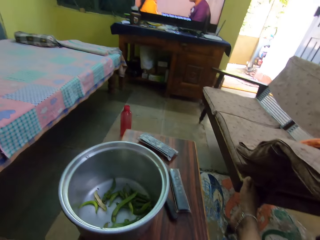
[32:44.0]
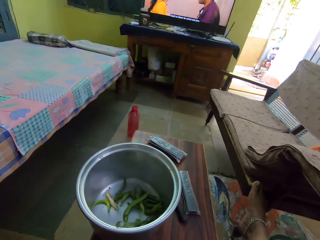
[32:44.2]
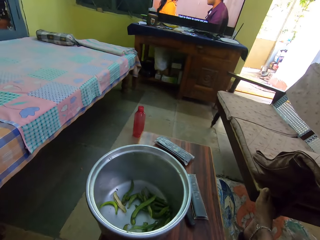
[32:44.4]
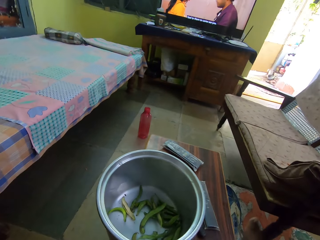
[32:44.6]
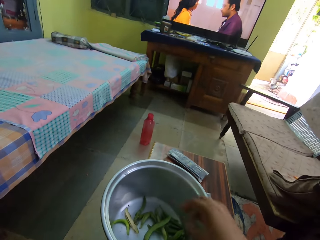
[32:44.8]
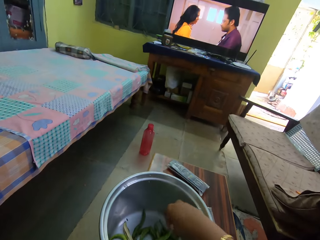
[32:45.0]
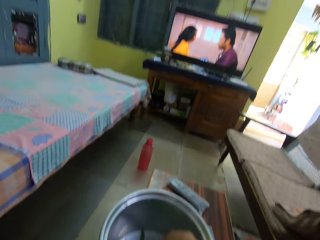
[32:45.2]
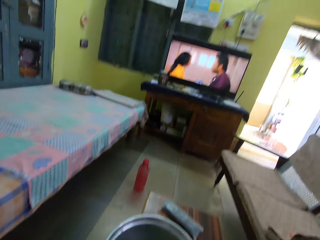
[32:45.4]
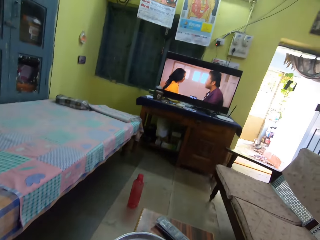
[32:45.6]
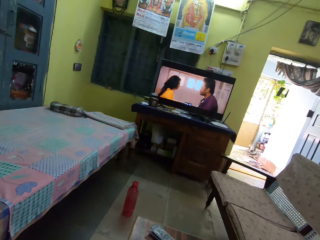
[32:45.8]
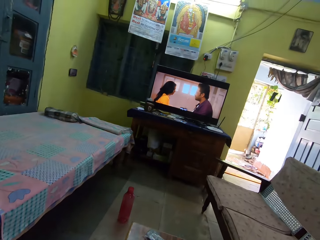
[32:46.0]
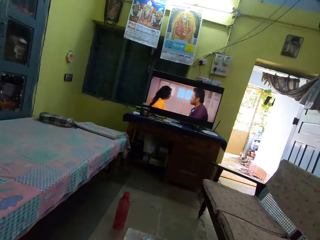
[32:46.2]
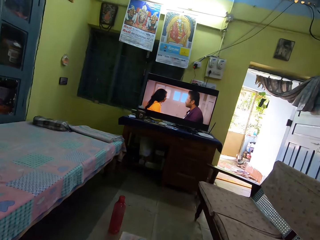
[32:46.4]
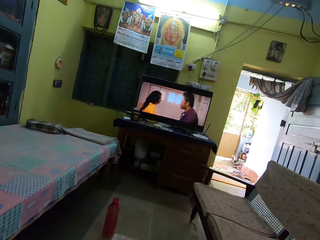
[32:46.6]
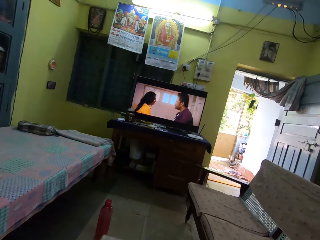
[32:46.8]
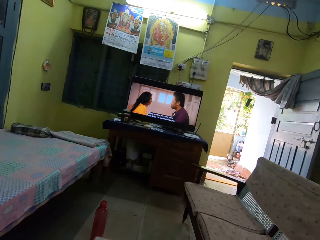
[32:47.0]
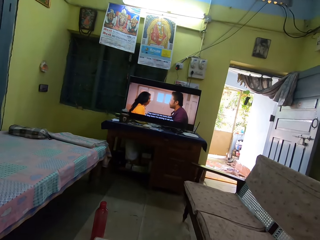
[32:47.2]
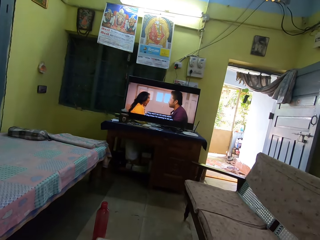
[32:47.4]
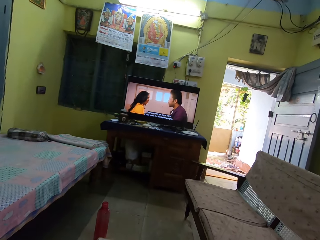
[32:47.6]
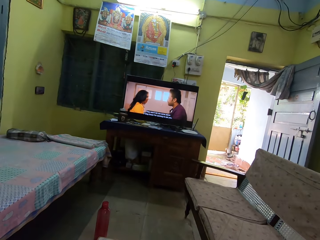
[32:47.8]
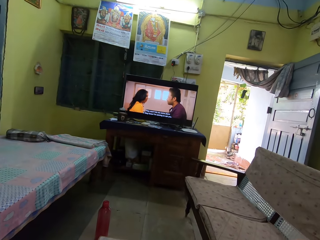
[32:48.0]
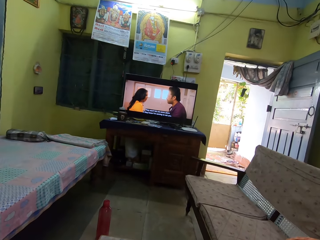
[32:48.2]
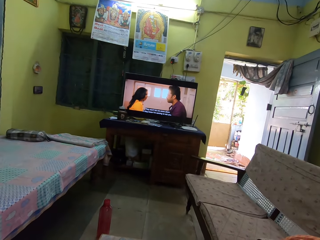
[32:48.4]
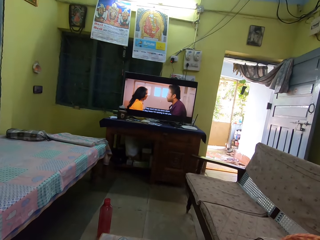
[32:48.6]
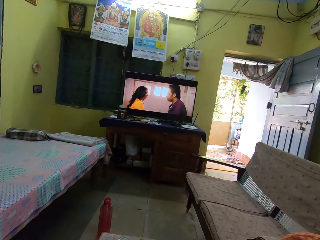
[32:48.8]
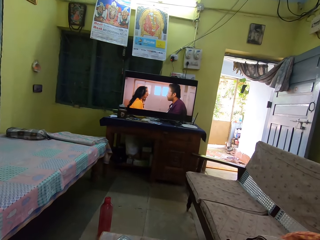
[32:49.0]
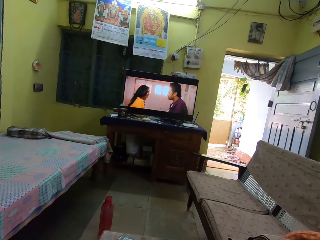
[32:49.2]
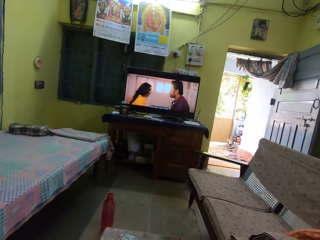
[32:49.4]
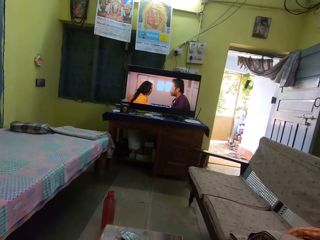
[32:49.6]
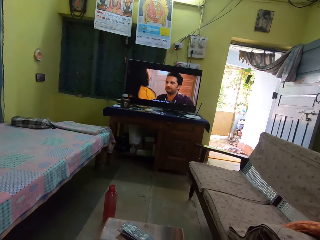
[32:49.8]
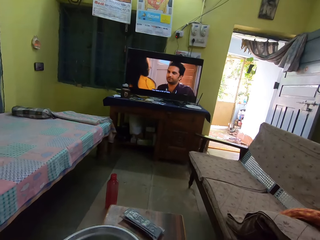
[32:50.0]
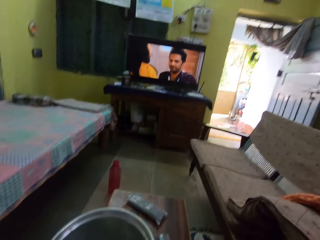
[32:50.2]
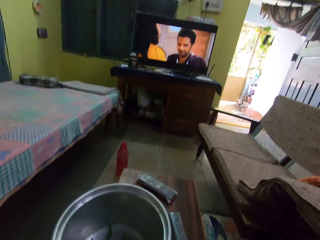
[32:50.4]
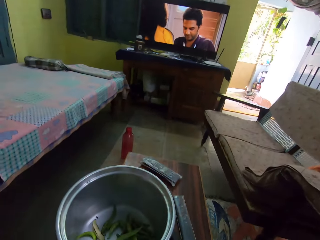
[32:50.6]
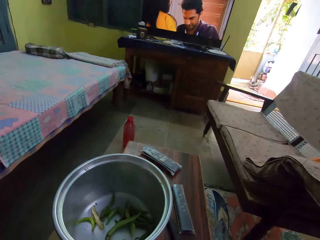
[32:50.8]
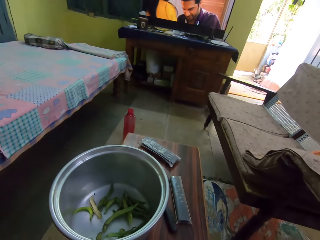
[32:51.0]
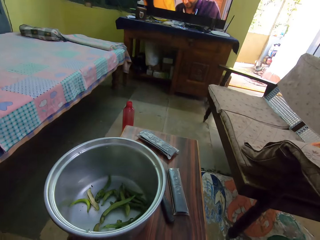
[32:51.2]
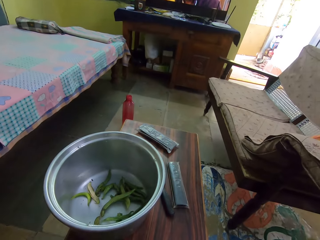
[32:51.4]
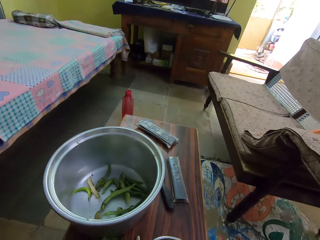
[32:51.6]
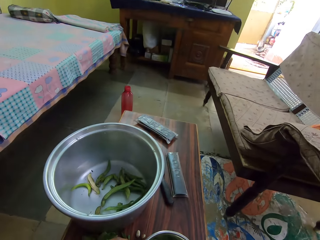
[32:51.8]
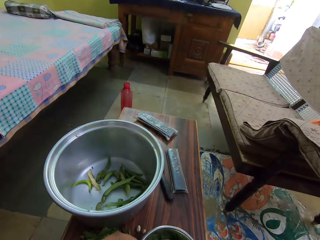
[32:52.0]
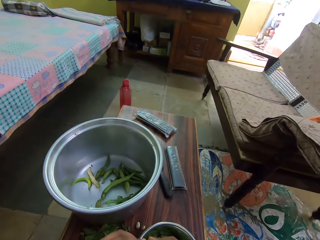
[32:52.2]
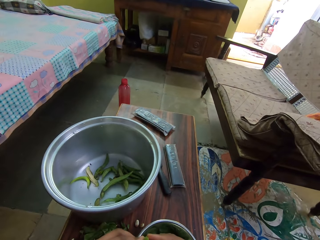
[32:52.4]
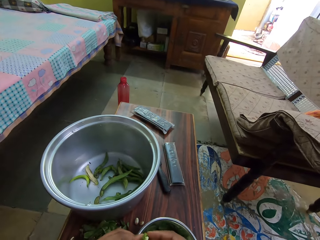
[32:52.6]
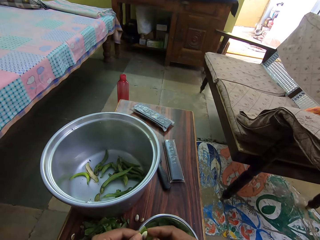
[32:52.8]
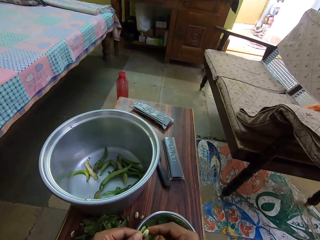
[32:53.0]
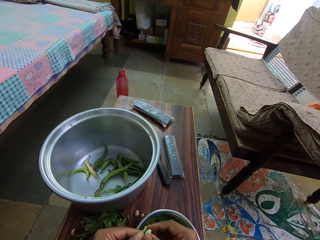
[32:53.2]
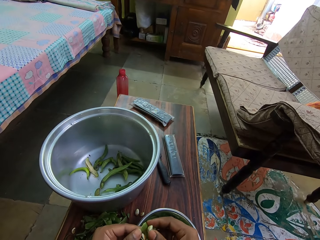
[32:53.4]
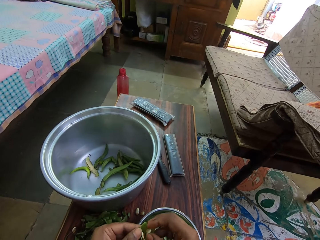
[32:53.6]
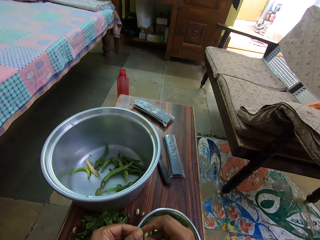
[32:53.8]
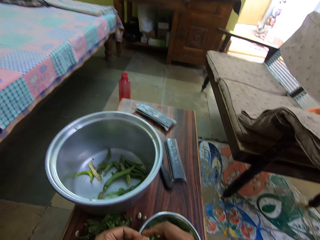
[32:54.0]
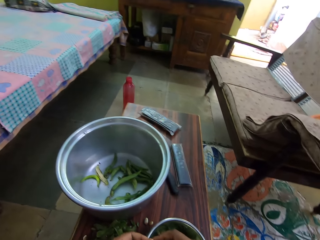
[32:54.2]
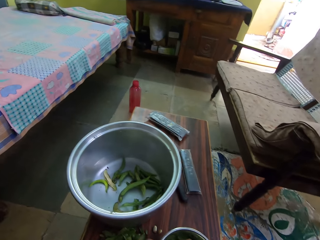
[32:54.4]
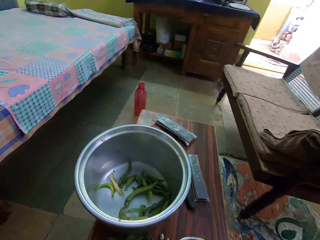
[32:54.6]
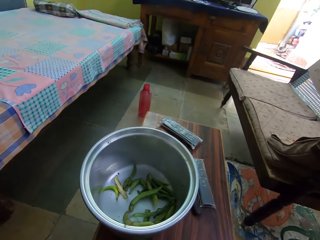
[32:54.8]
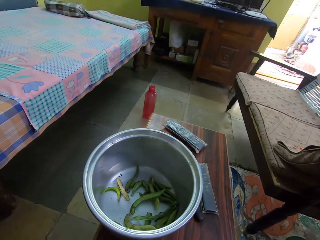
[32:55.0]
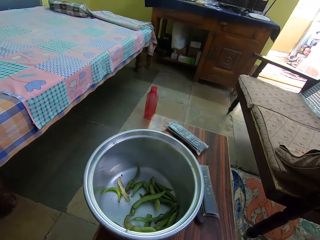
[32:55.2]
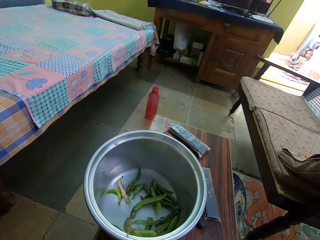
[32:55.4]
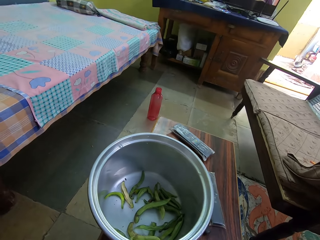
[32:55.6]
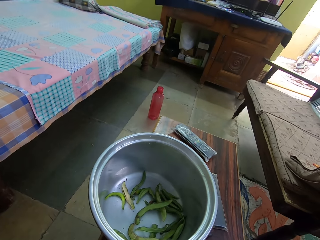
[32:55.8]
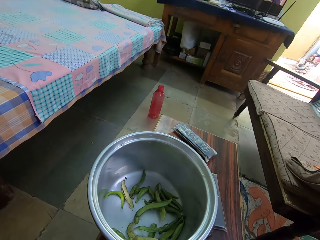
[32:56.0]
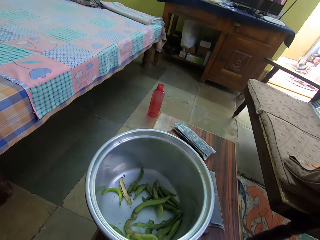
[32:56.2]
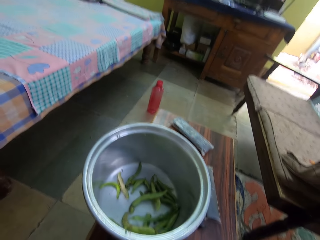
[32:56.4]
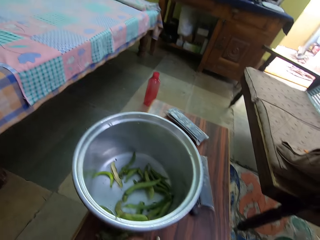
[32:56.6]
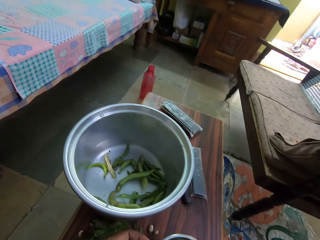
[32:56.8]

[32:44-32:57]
The camera wearer looks at the cooking pot. She dips her hand in the cooking pot. She looks at the television. She looks at the cooking pot. She removes the seeds from the pod fruit with the hand.

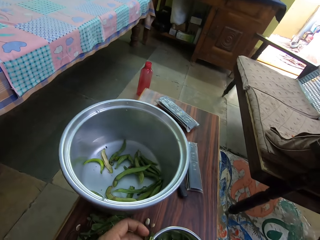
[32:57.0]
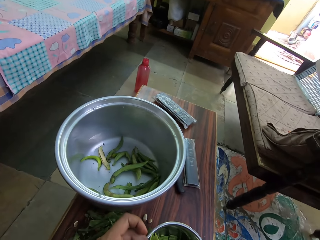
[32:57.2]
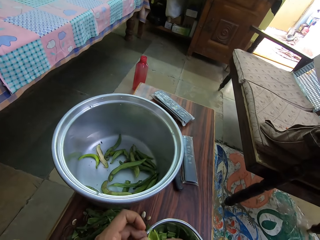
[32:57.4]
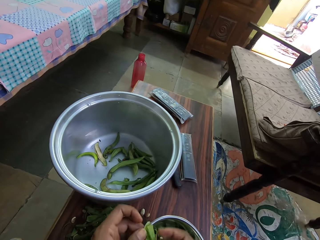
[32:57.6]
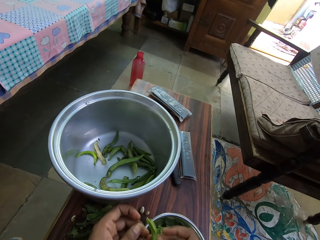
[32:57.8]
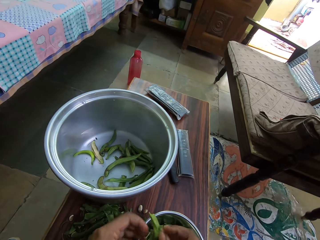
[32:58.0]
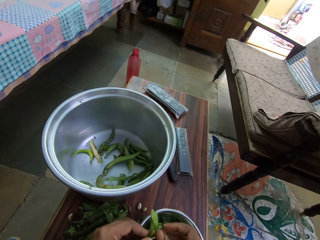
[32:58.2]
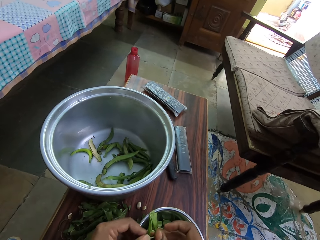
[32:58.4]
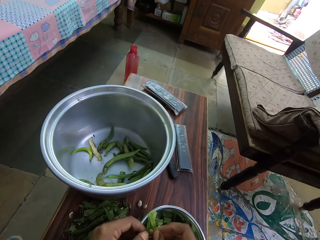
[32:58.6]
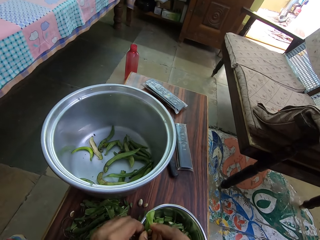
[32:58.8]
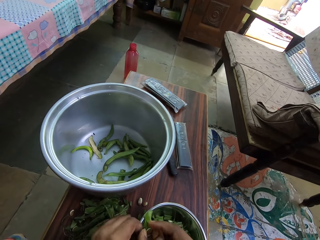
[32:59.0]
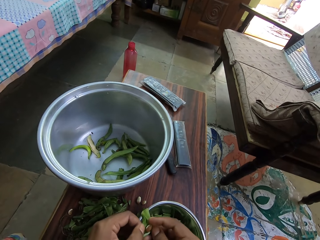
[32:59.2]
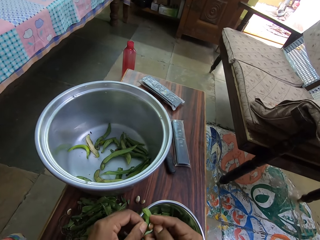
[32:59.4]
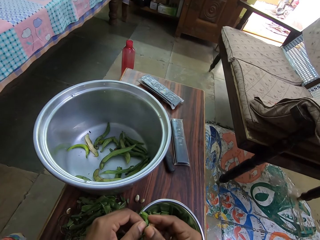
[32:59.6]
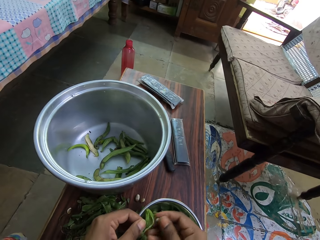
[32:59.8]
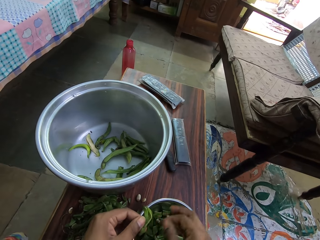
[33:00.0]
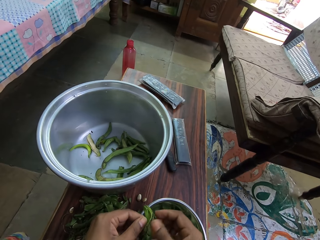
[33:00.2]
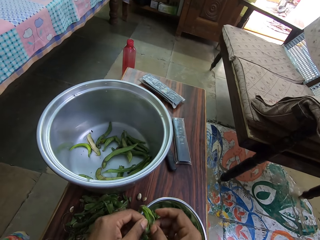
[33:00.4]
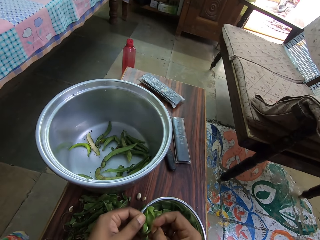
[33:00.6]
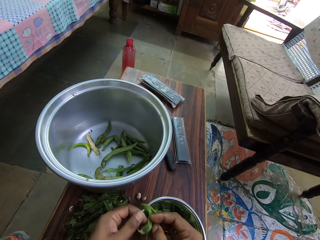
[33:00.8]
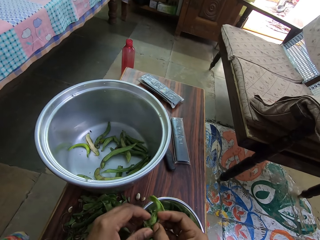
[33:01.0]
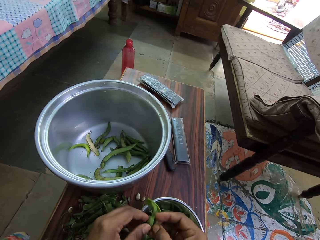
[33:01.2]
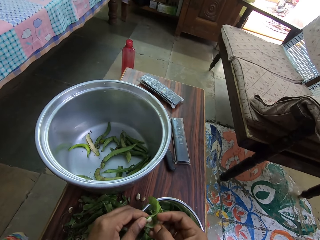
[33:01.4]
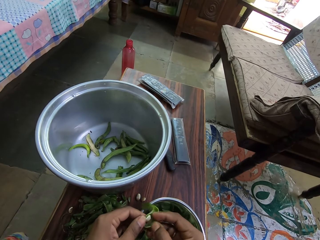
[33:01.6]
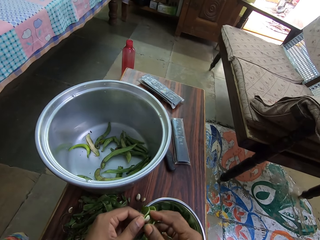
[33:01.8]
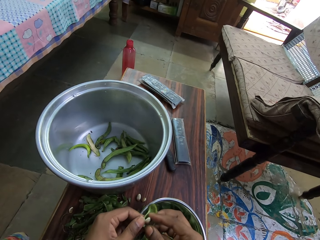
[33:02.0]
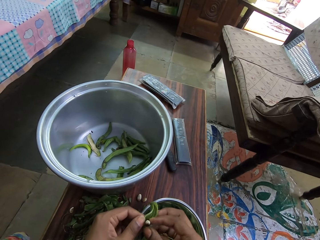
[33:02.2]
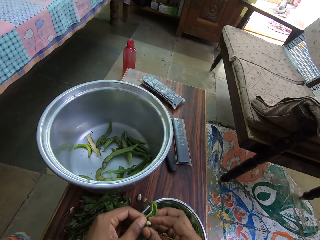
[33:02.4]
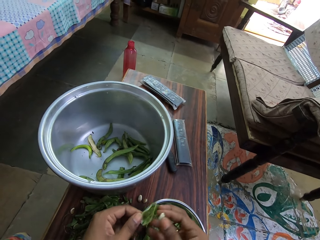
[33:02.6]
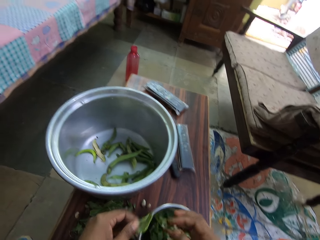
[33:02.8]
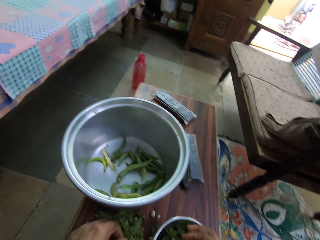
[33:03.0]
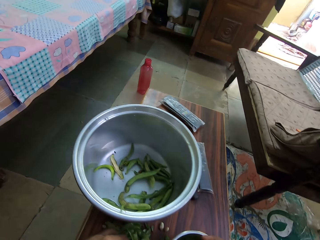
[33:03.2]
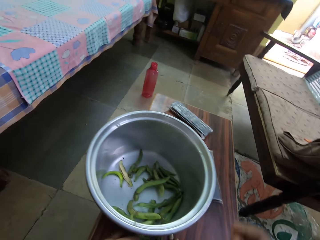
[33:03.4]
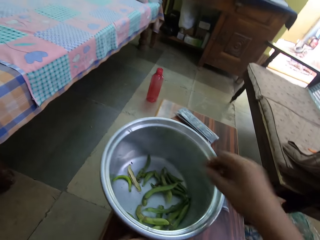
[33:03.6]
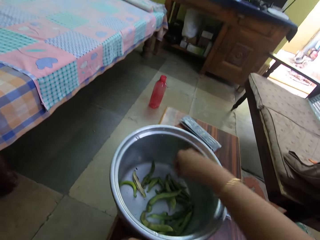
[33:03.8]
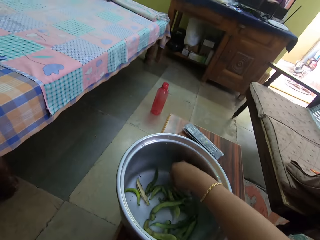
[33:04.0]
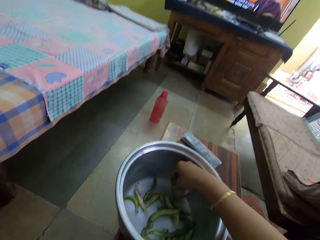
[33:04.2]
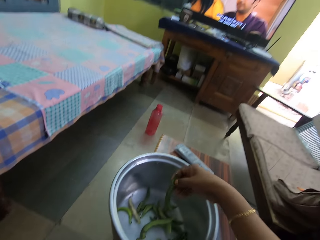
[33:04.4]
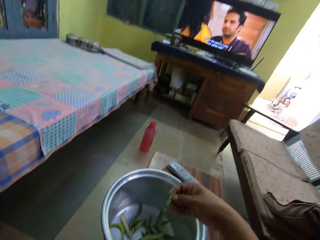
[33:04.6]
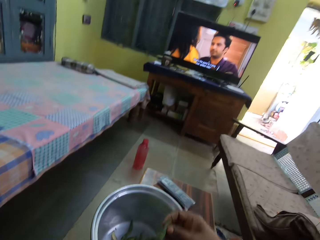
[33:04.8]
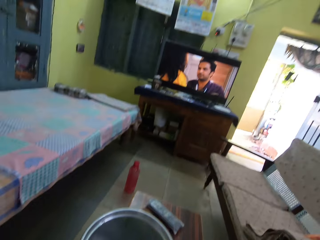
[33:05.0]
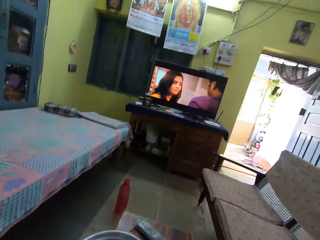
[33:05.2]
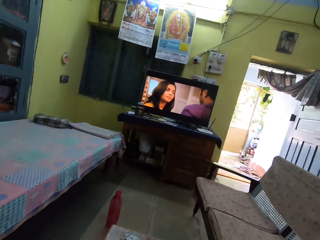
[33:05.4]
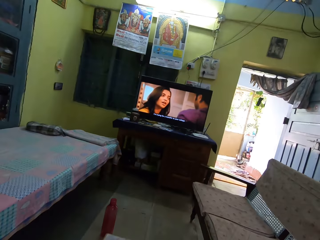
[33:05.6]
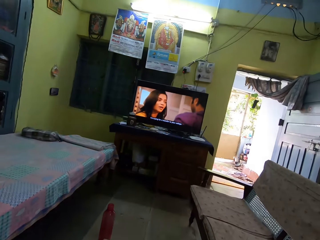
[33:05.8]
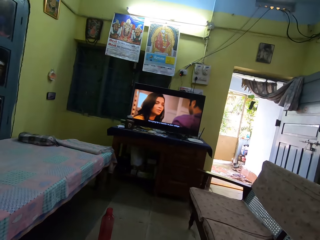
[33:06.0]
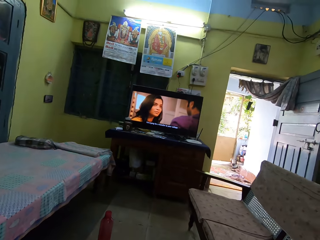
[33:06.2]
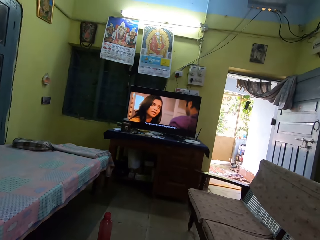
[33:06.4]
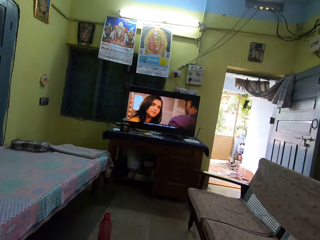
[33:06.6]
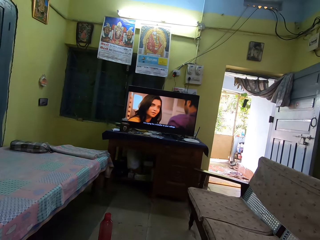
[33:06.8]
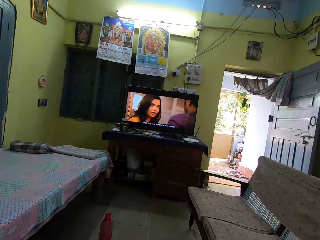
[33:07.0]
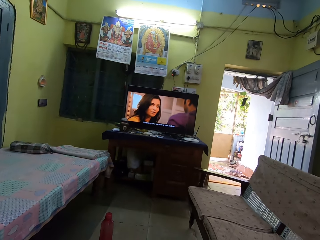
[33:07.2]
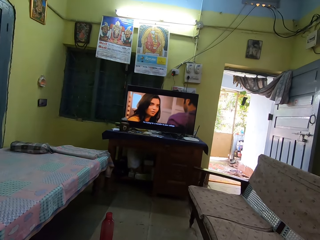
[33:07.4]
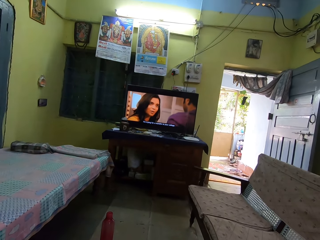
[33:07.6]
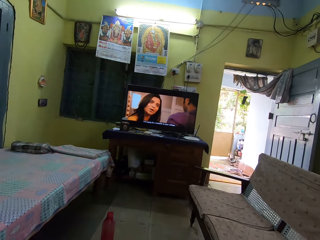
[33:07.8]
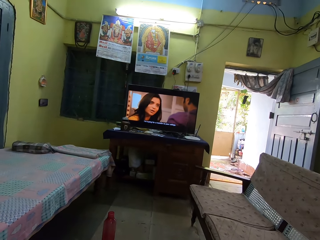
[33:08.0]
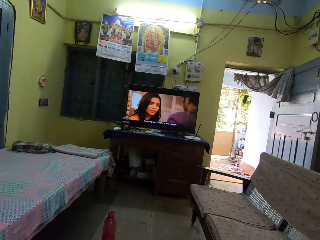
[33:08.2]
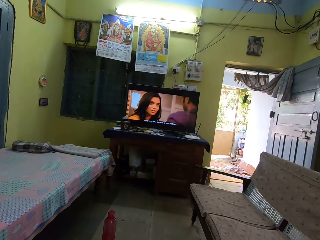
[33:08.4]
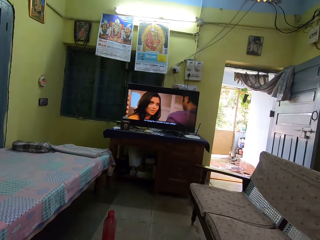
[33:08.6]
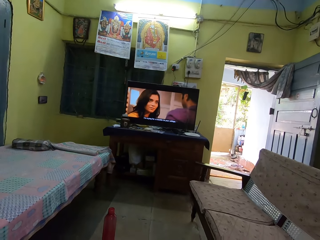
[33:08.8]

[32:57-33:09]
The camera wearer removes the peas from the pea peel. They pick up the garden peas from the cooking pot. They look at the television.
